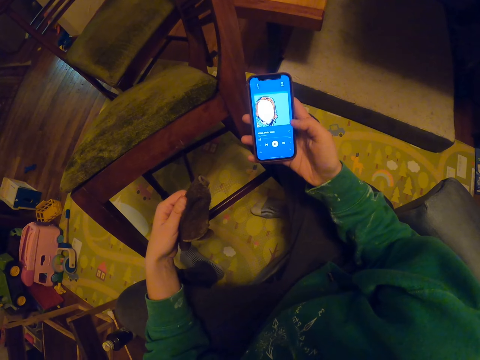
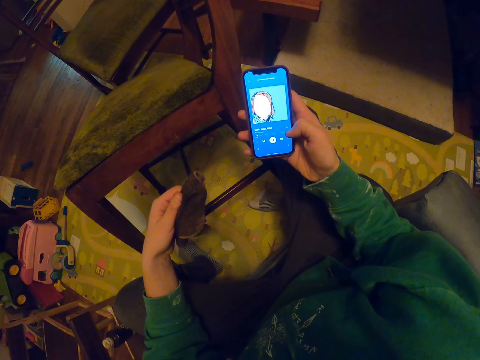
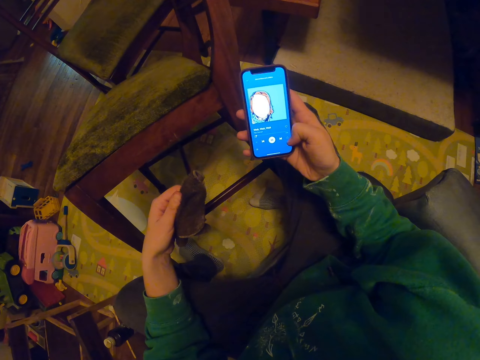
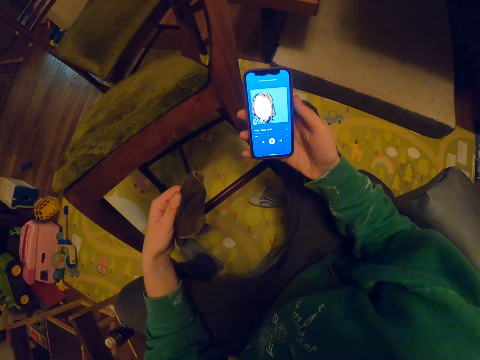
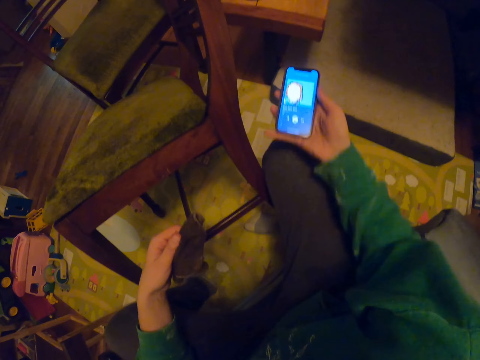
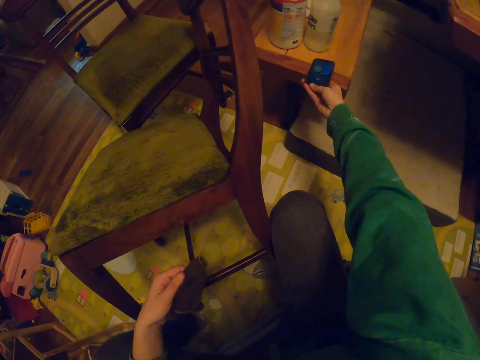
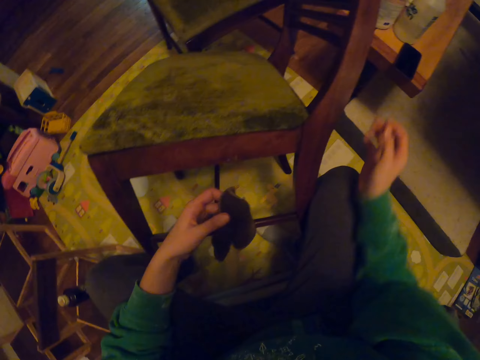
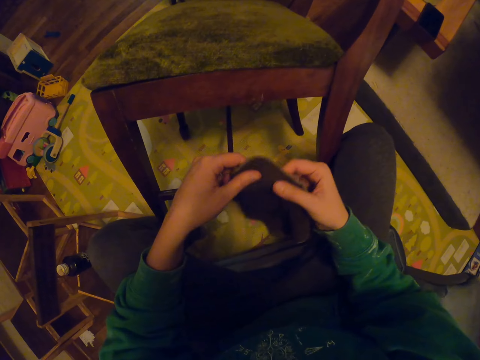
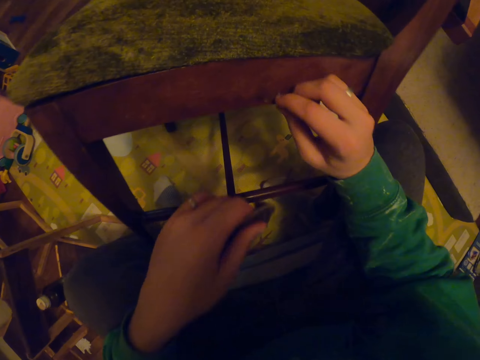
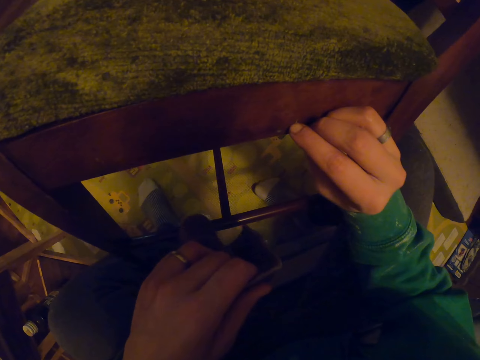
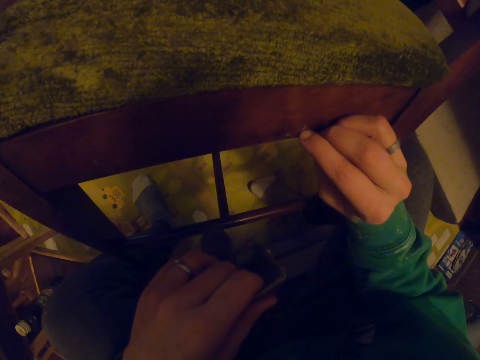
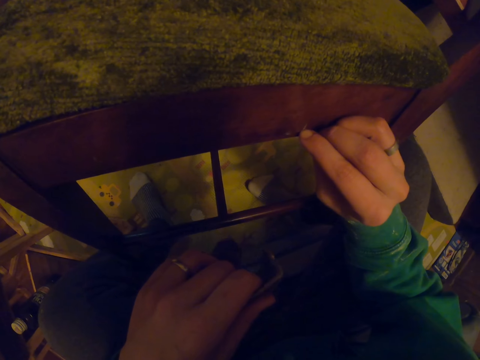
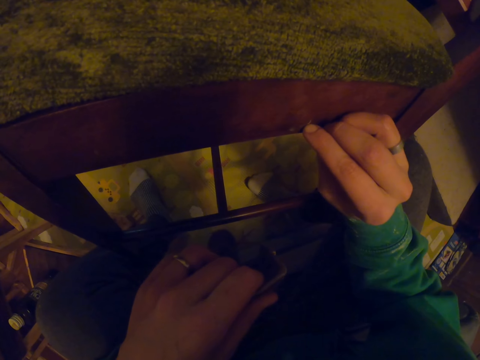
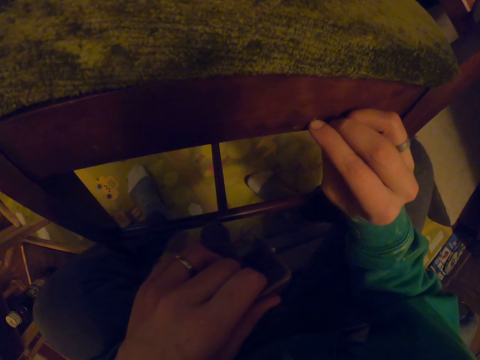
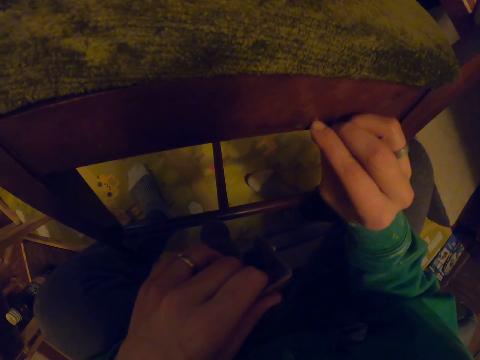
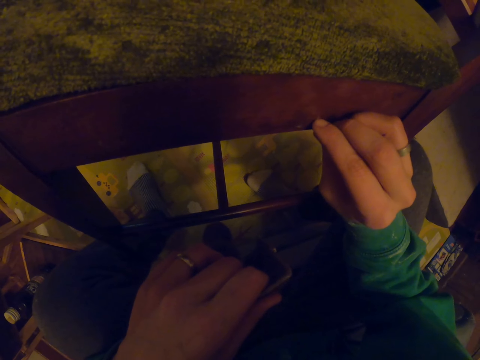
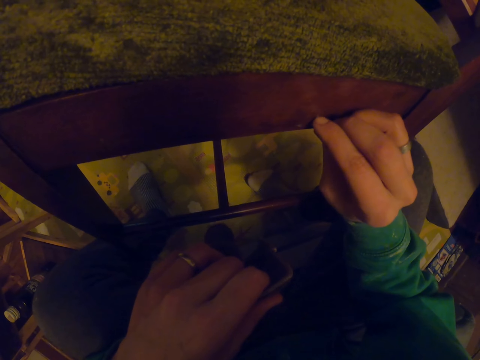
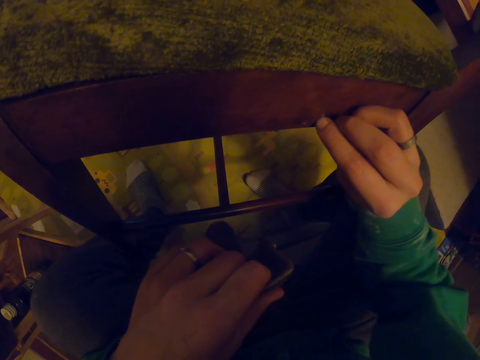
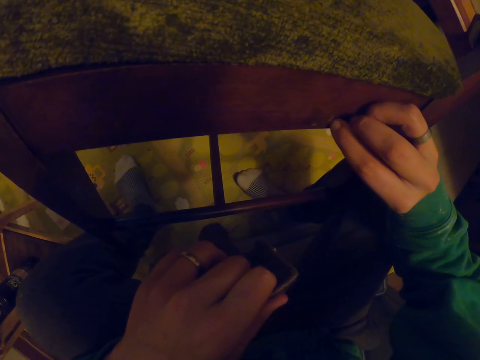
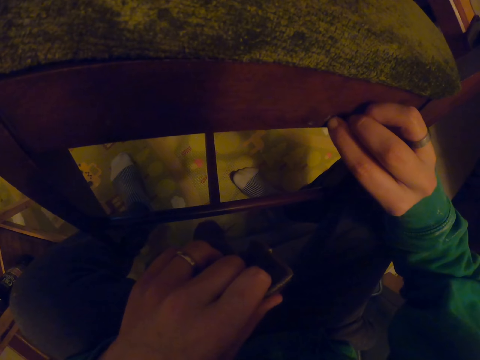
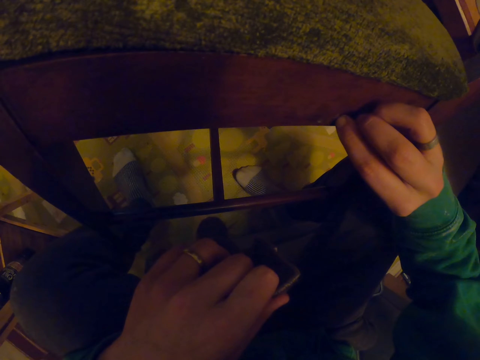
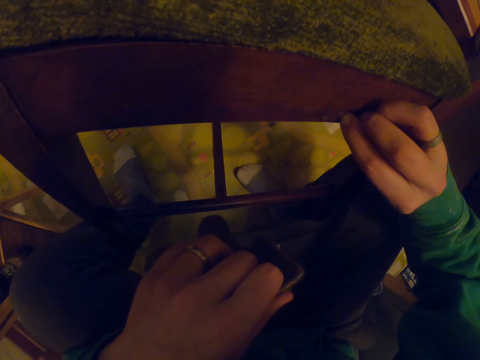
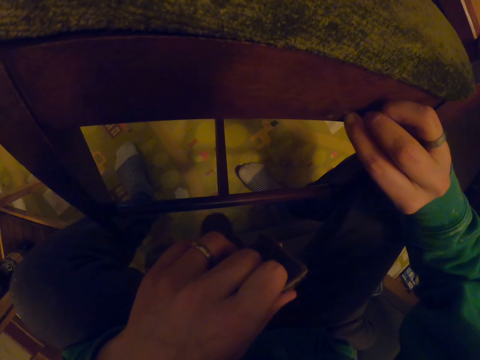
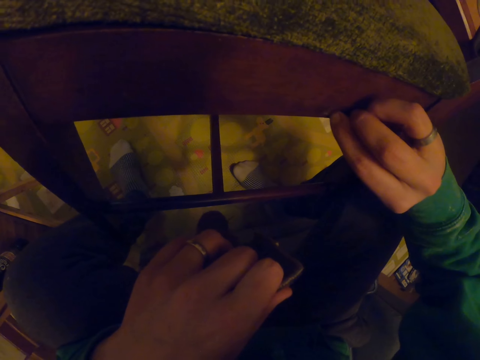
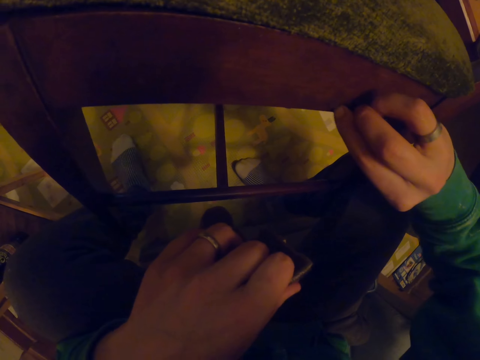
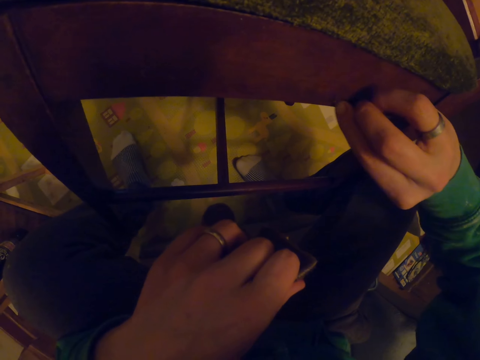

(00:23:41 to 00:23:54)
The camera wearer places the phone on the table. They scrub the chair with their hand.

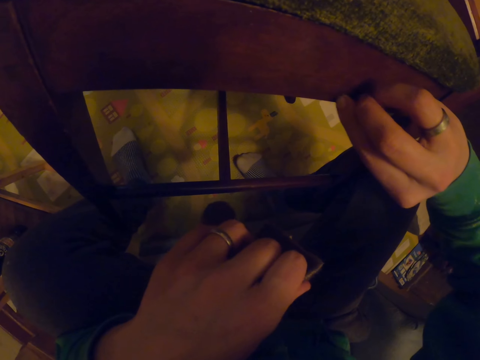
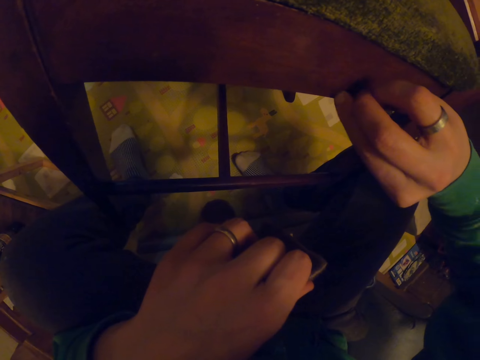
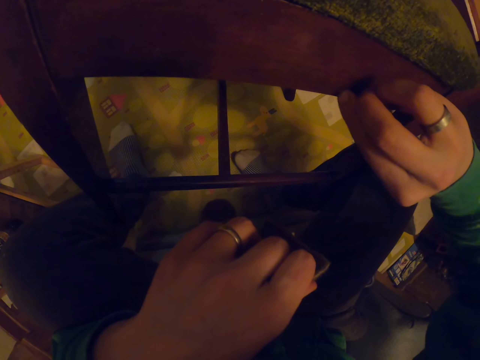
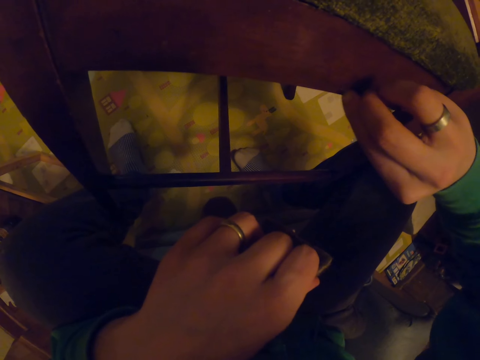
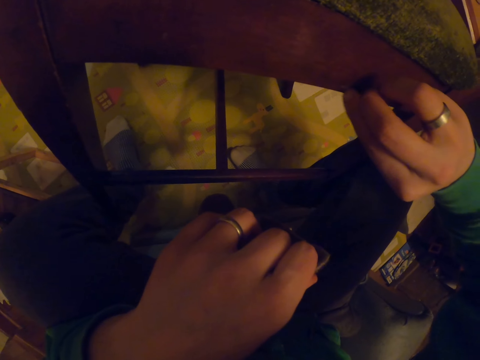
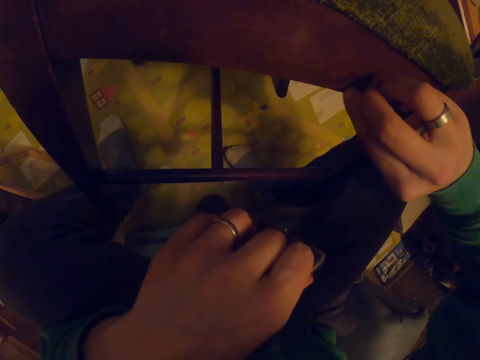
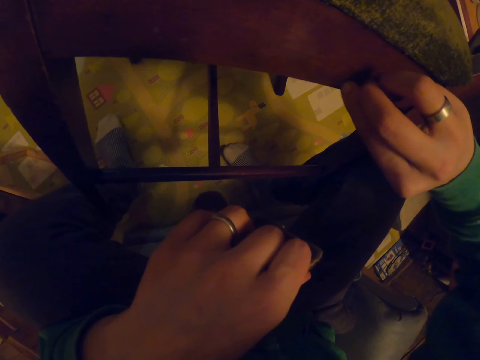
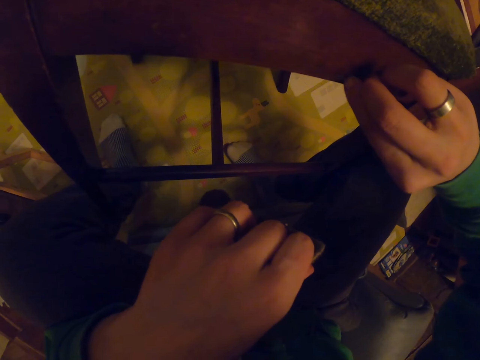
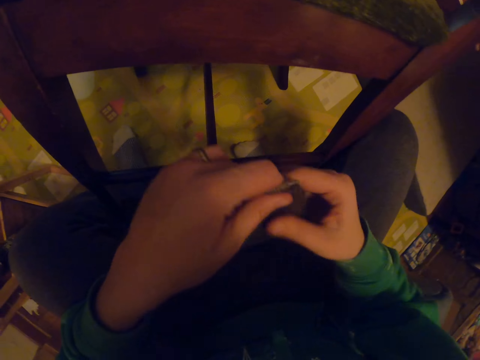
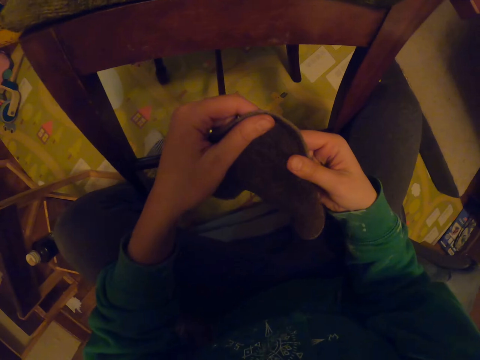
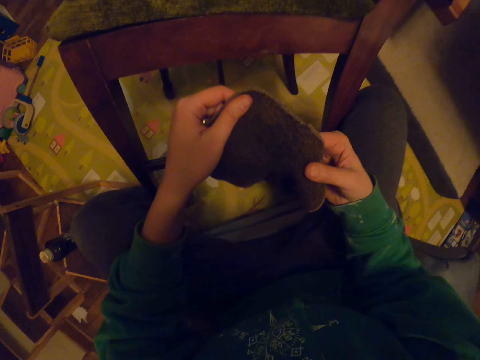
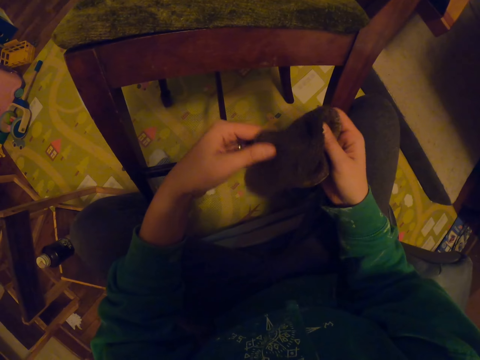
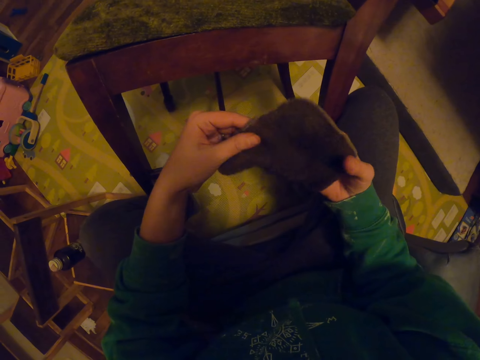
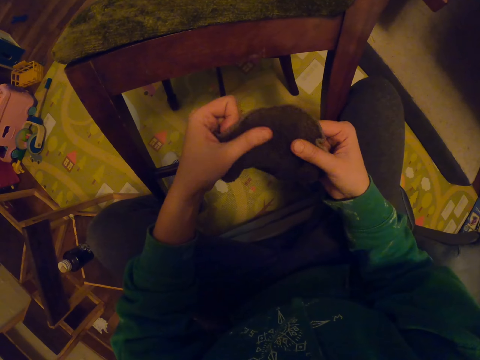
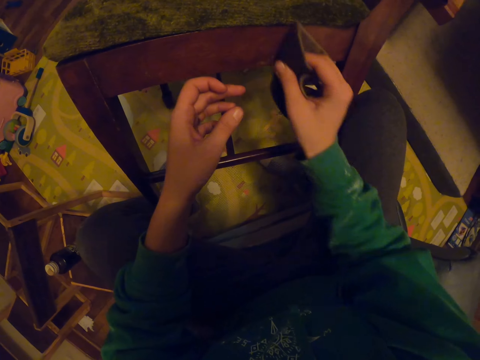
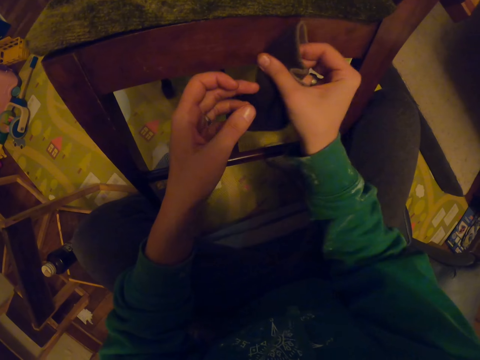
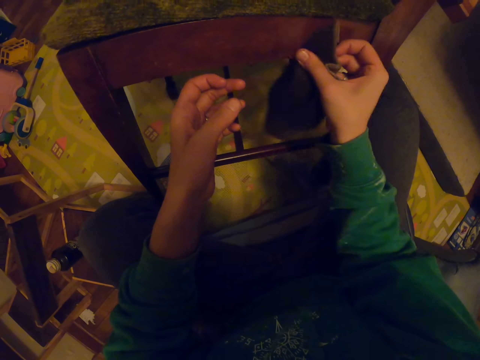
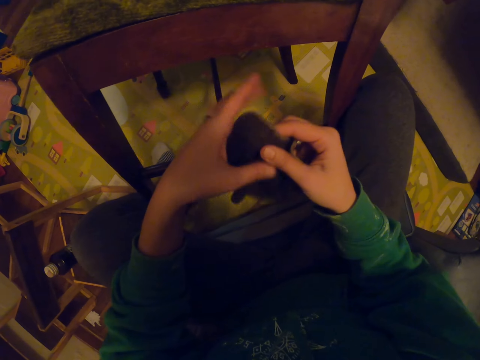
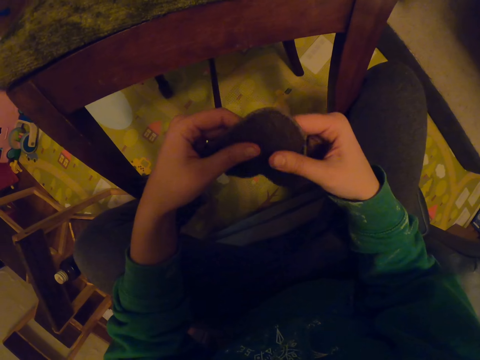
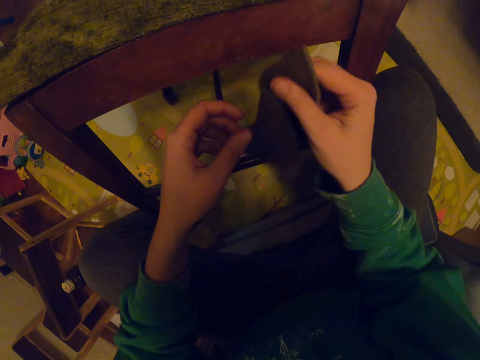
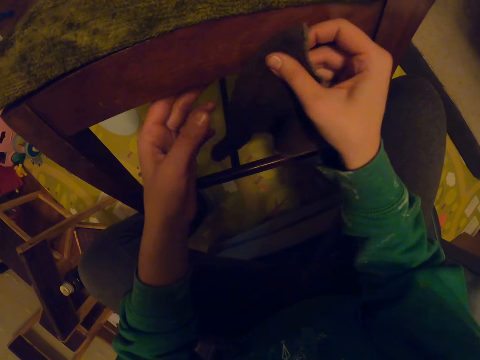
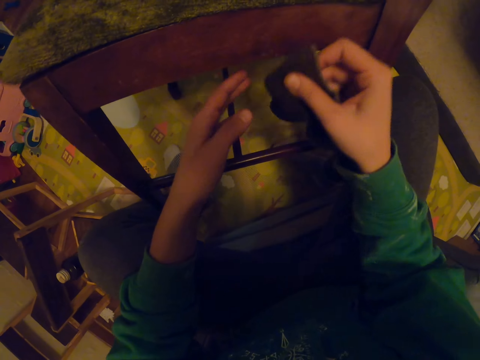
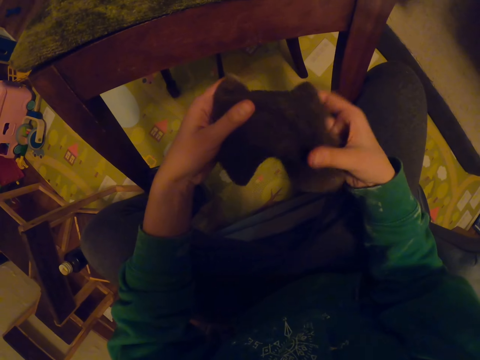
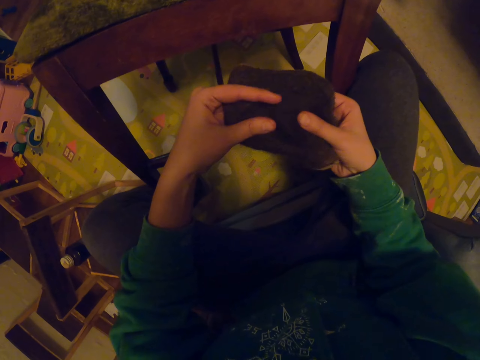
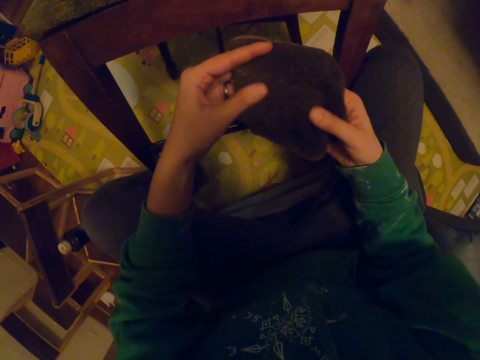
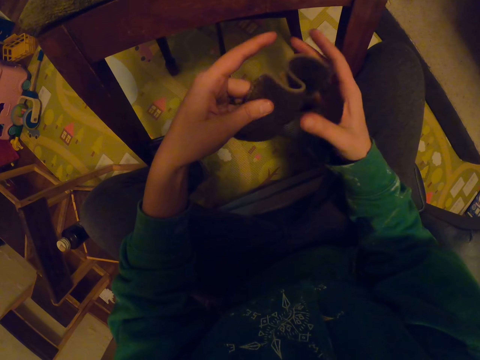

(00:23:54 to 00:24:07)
The camera wearer wipes the chair with a towel.
